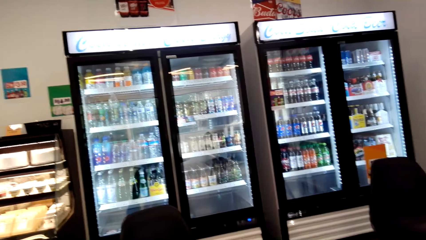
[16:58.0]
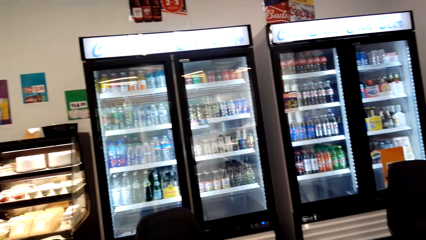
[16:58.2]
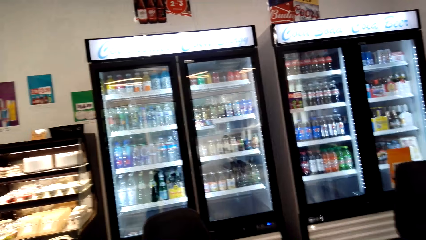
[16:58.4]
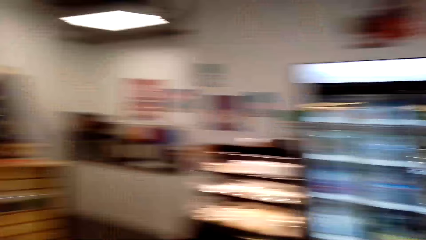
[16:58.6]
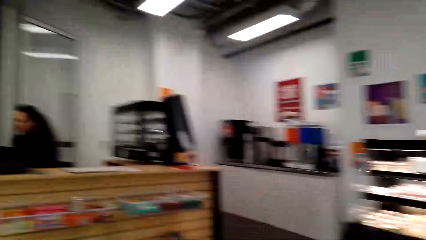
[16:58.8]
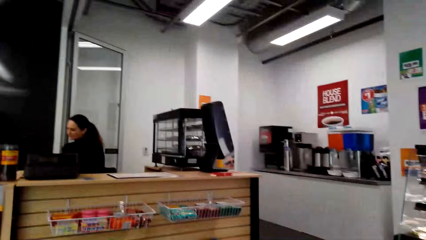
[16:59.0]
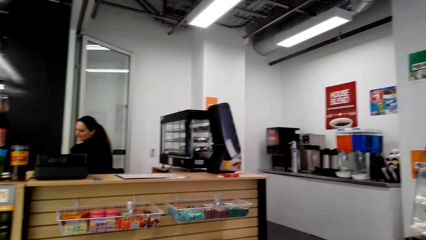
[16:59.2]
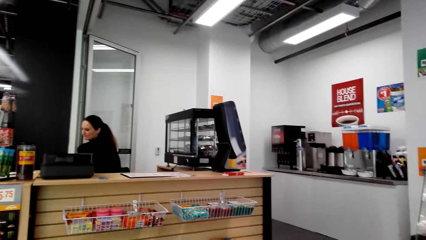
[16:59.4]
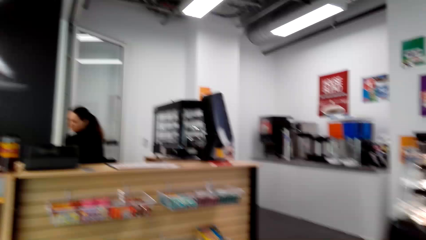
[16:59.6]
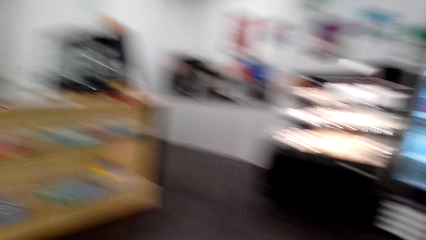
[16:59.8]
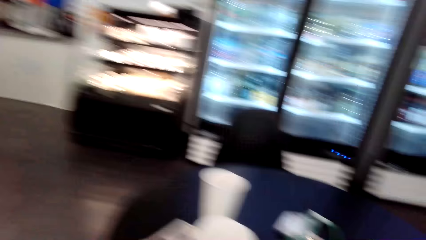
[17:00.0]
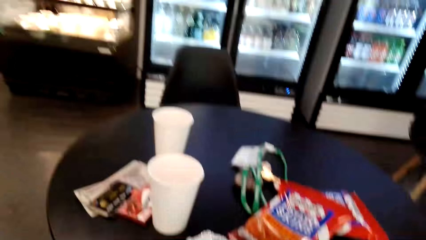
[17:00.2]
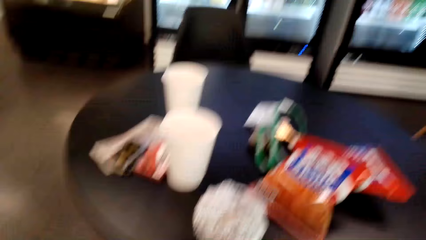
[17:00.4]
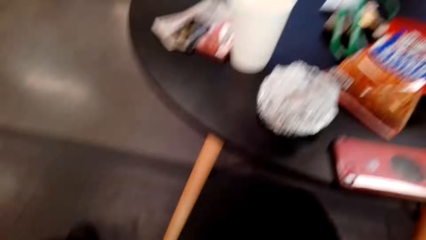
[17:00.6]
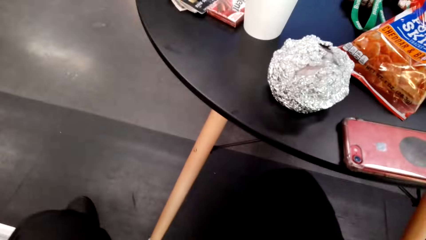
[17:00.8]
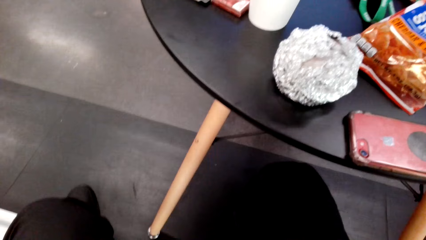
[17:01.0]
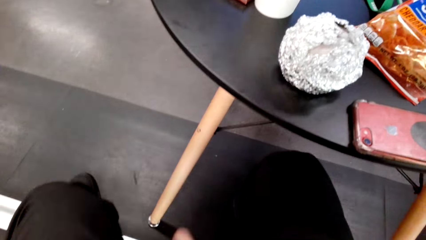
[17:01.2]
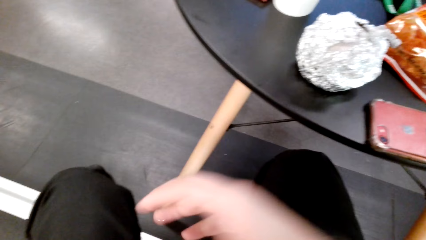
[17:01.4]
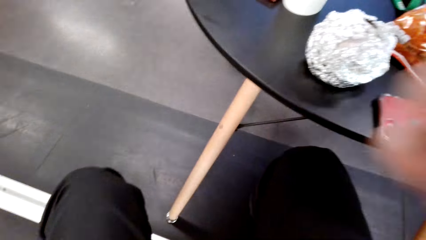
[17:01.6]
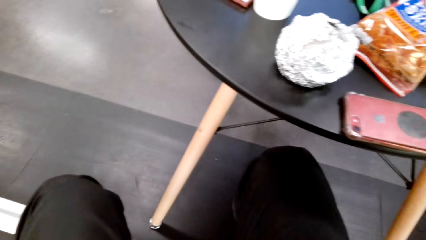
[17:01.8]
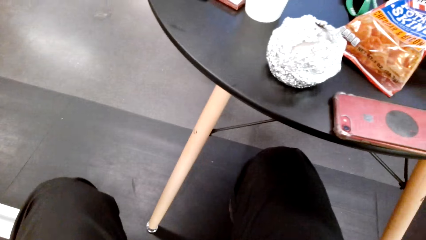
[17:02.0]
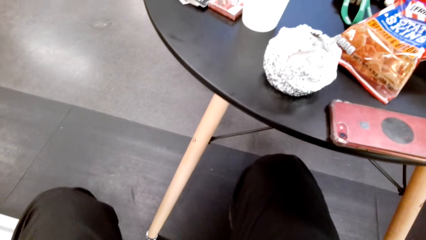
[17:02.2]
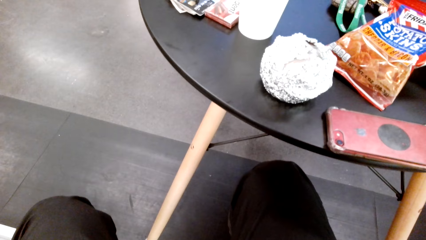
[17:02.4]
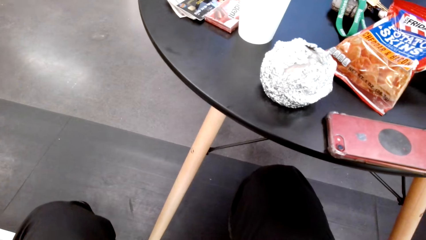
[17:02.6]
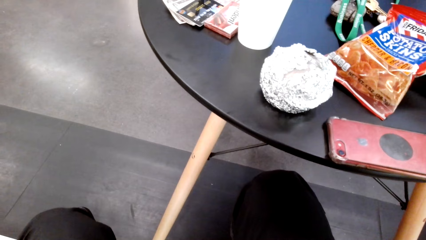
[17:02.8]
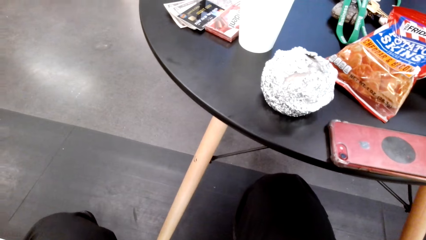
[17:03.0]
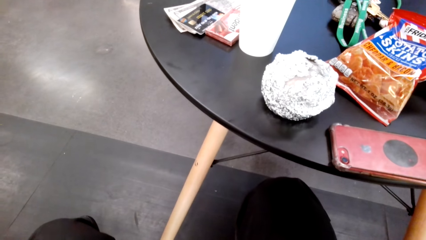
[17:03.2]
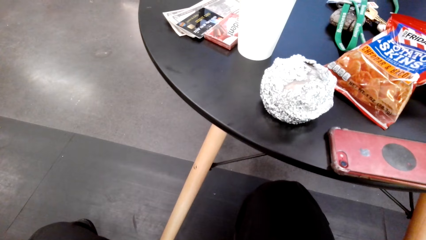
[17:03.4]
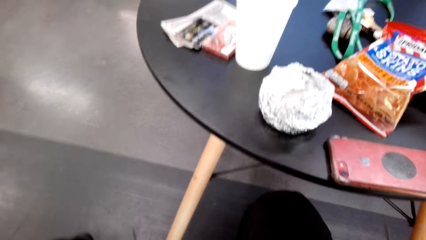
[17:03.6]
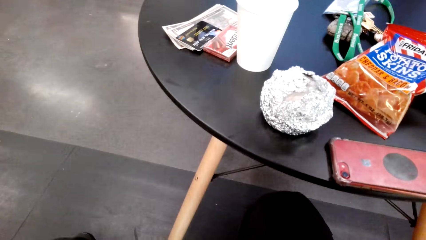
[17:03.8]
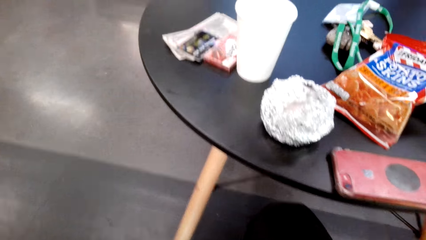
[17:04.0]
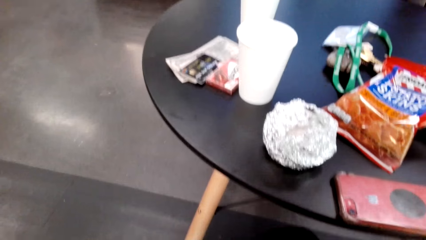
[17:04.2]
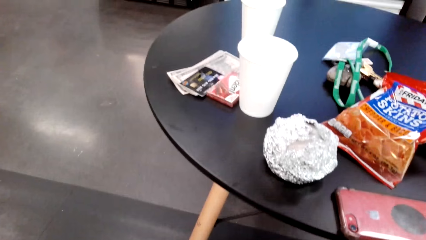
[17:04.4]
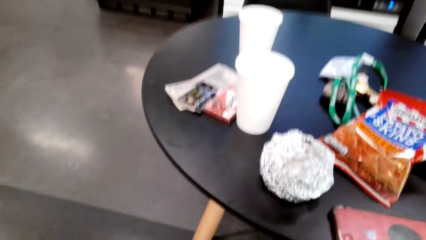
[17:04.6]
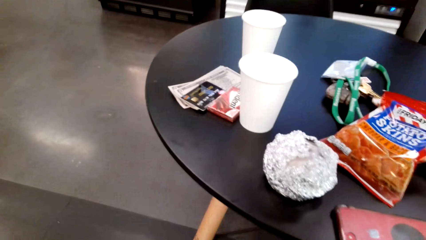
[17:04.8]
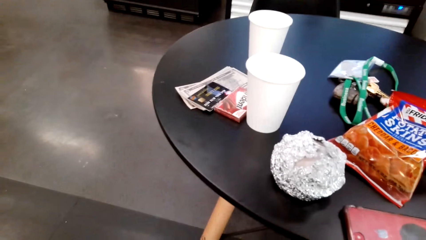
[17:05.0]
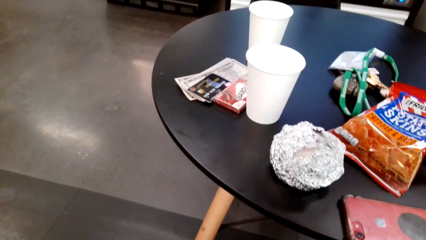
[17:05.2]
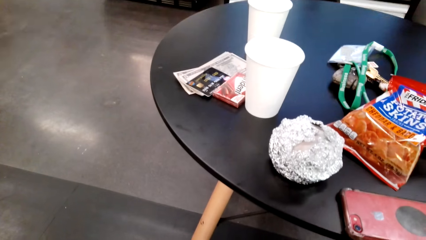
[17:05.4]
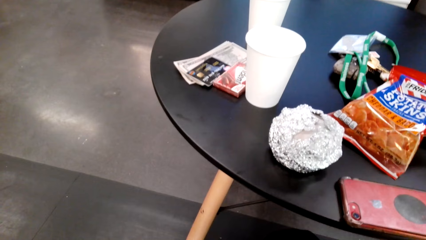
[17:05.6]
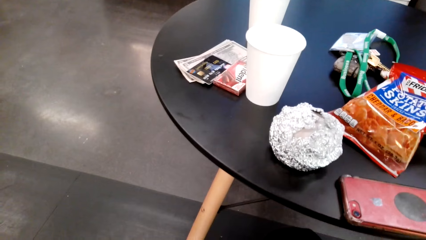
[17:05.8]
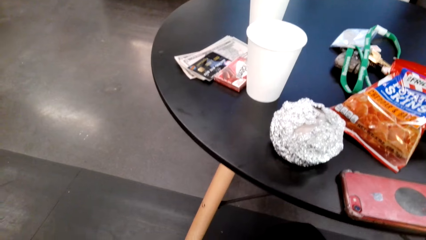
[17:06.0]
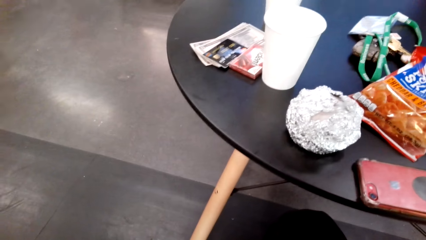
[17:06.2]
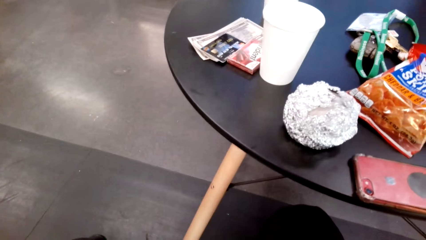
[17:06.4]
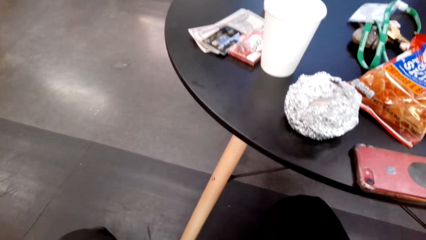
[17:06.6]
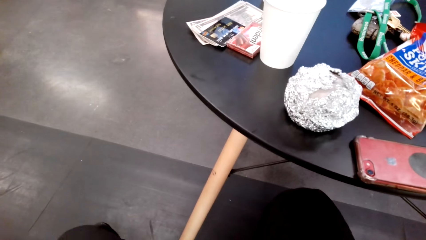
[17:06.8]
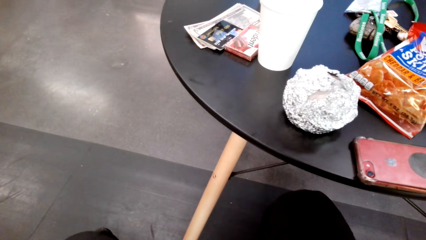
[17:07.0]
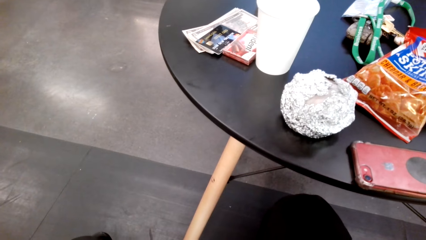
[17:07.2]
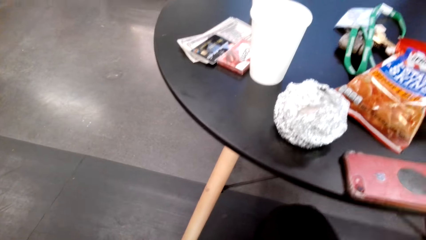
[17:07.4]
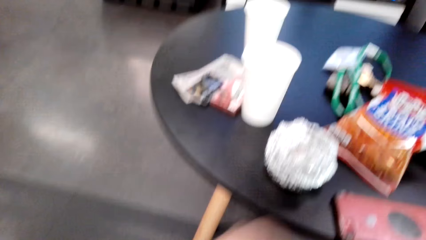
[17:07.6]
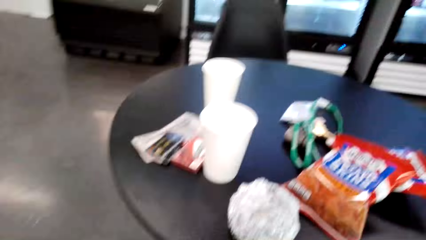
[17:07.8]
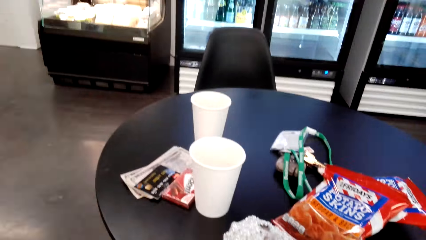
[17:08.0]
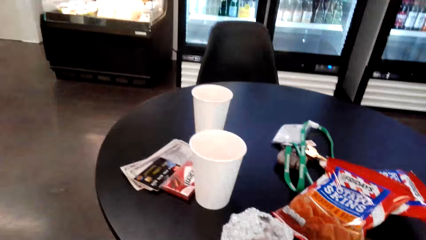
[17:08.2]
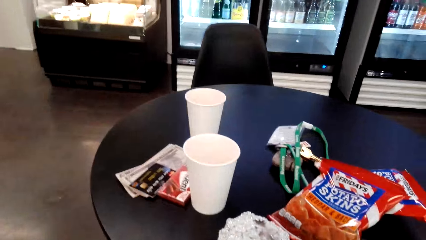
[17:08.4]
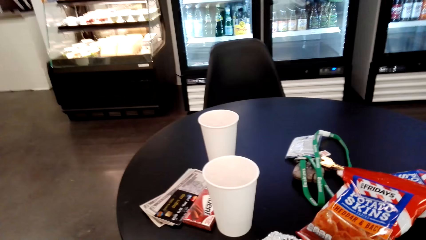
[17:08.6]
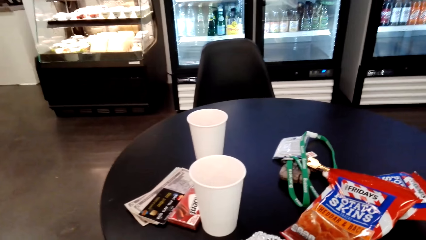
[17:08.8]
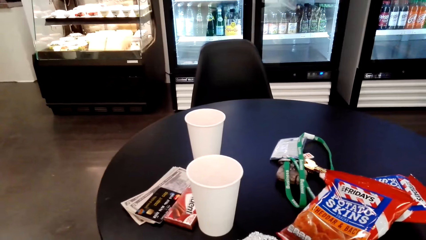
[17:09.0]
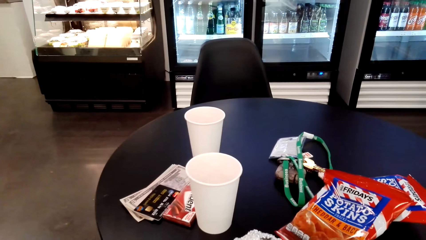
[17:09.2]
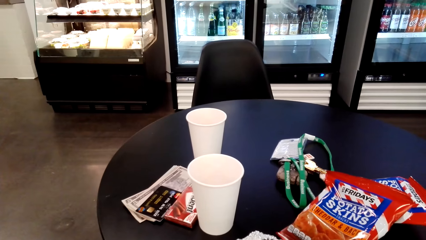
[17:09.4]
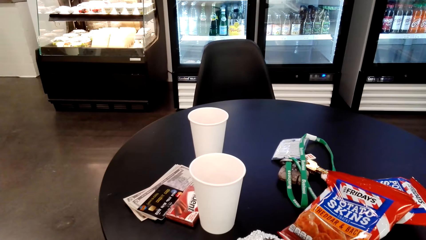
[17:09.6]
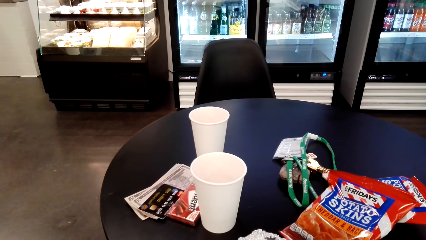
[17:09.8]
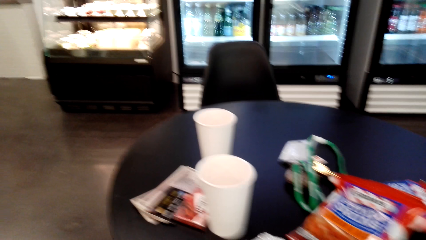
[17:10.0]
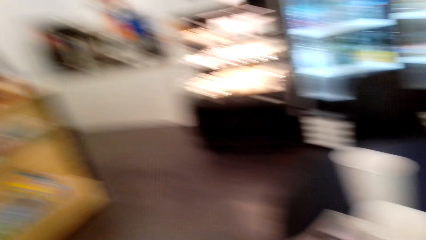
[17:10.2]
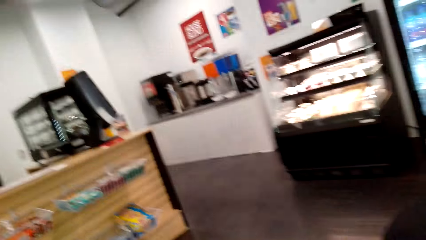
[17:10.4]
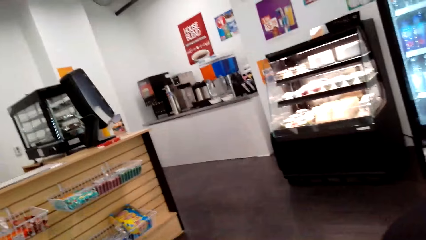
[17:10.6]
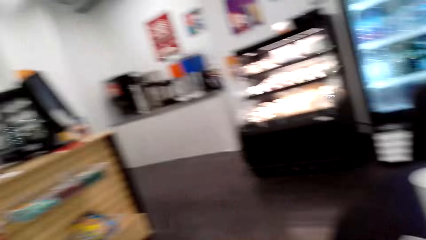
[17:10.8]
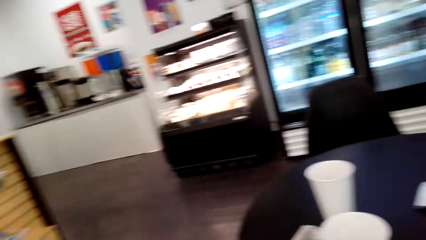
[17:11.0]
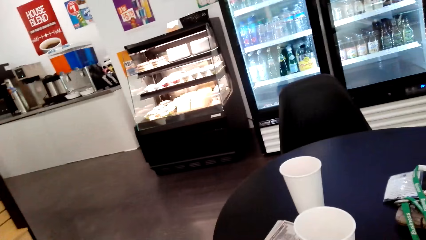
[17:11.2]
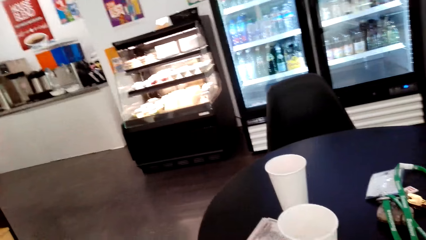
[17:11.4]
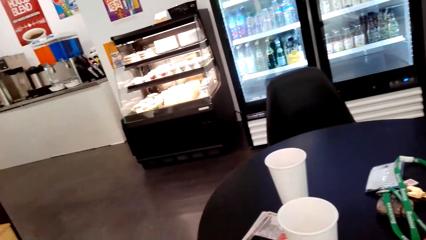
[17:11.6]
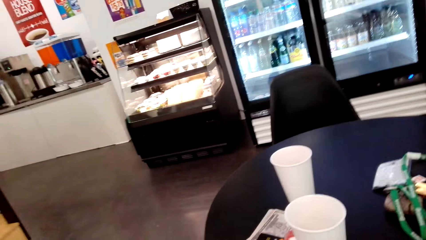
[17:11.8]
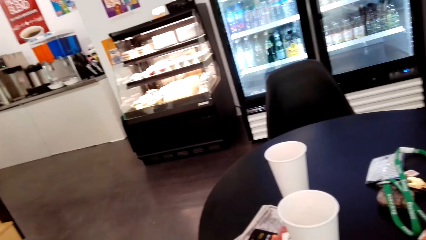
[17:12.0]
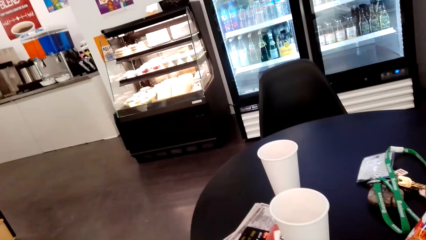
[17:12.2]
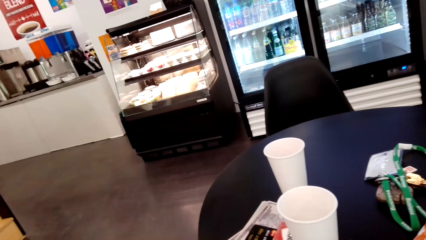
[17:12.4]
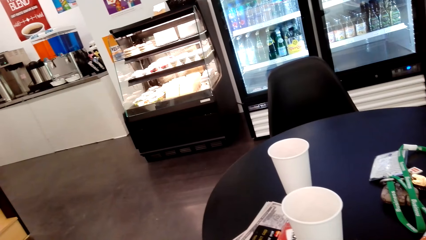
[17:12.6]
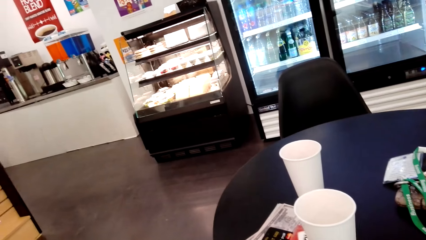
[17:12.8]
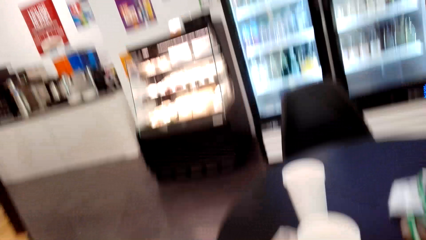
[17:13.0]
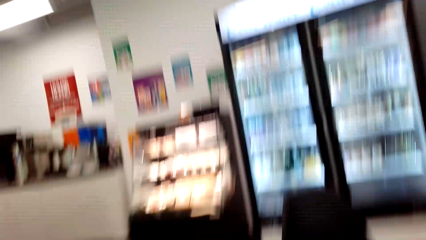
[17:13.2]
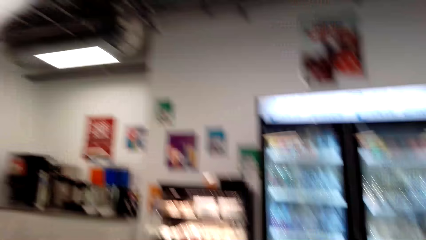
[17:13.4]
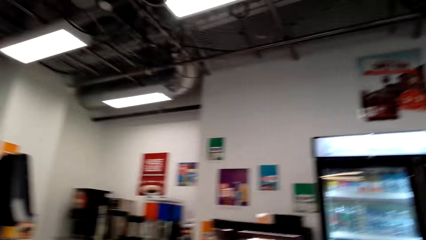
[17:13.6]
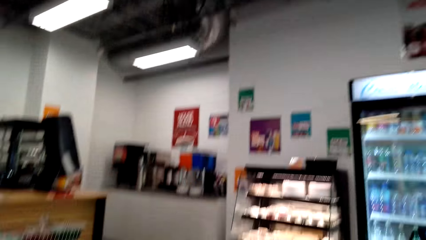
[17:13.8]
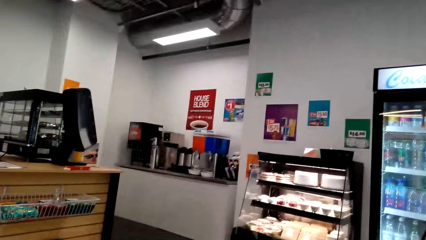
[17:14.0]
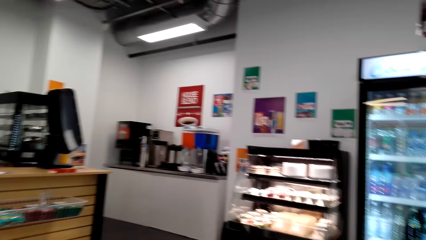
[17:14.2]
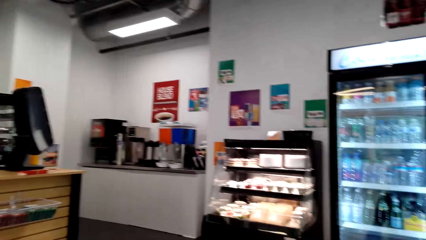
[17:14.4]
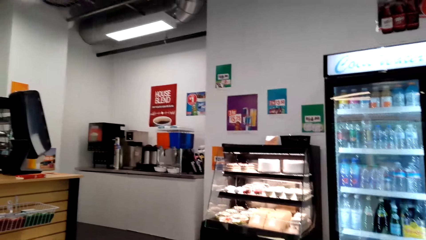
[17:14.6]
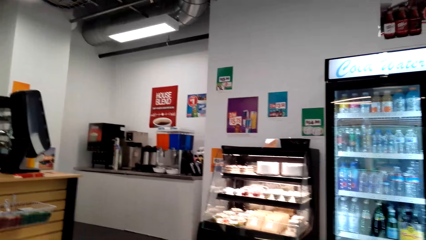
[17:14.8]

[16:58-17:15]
The camera wearer looks around. A man converses with a woman. The camera wearer moves the camera around. They converse with the woman and the man.
